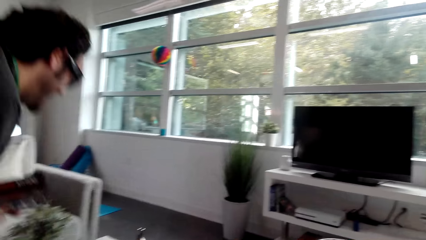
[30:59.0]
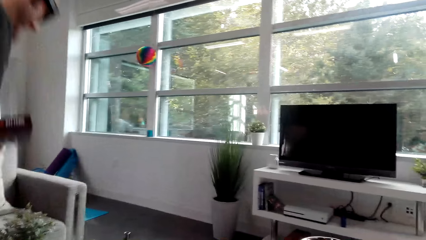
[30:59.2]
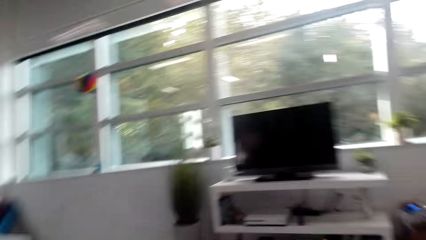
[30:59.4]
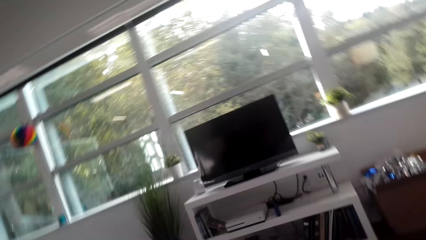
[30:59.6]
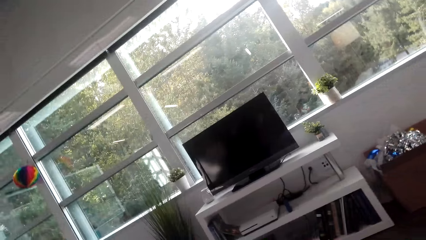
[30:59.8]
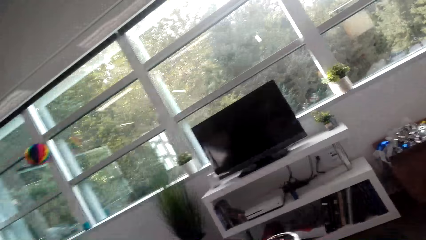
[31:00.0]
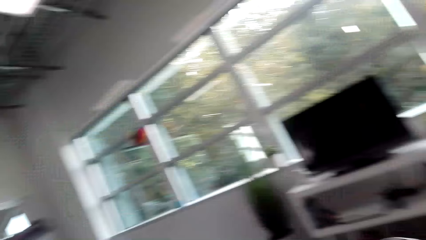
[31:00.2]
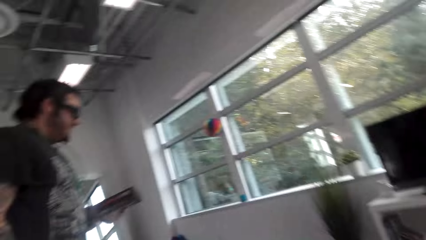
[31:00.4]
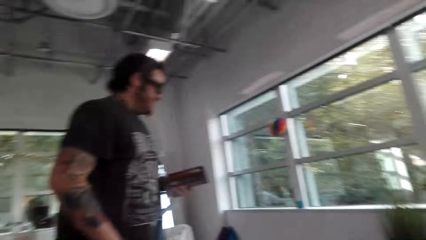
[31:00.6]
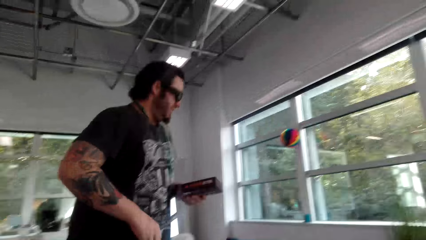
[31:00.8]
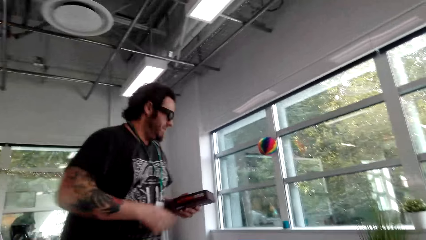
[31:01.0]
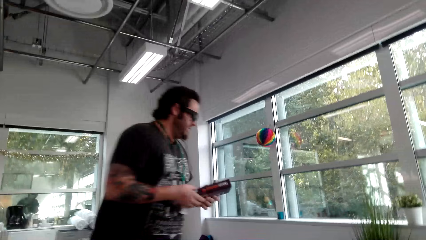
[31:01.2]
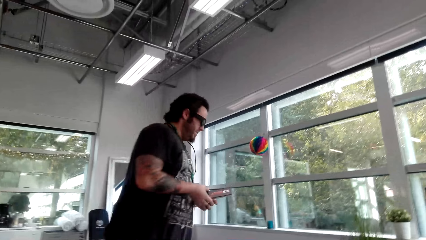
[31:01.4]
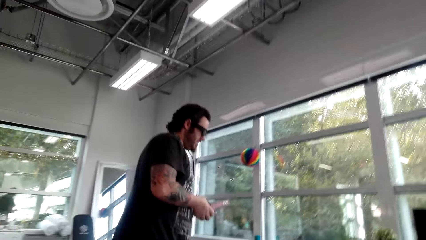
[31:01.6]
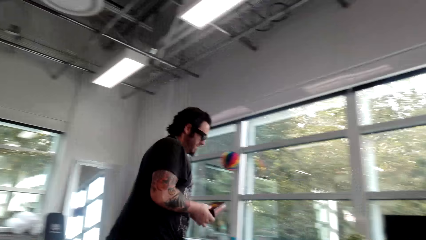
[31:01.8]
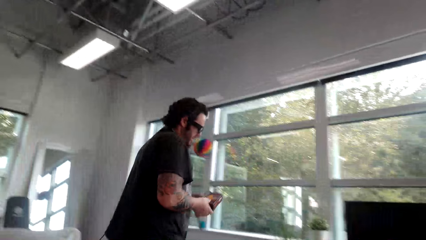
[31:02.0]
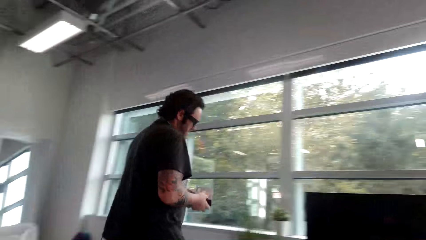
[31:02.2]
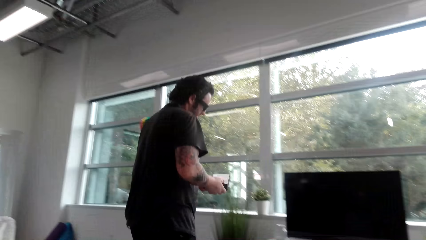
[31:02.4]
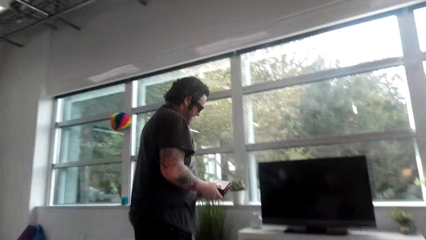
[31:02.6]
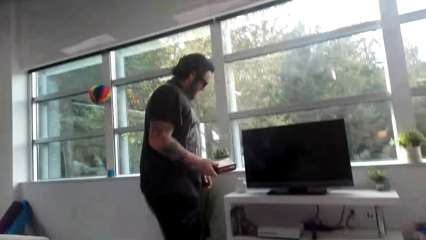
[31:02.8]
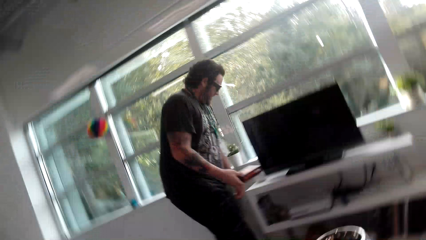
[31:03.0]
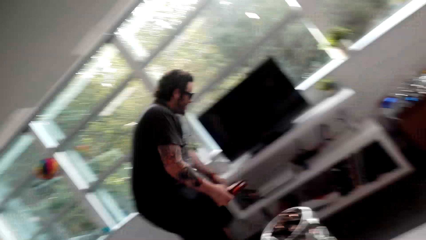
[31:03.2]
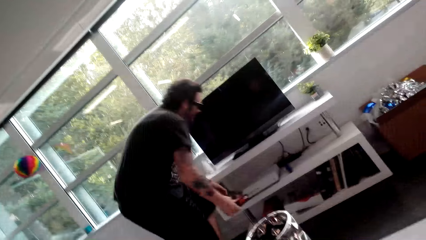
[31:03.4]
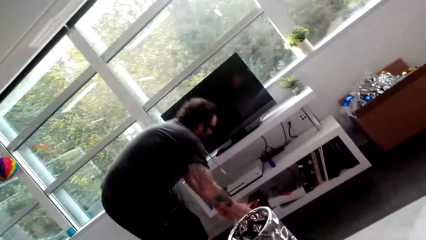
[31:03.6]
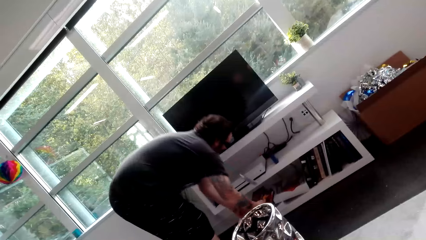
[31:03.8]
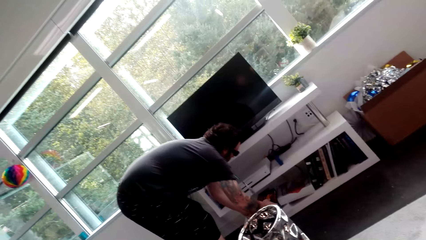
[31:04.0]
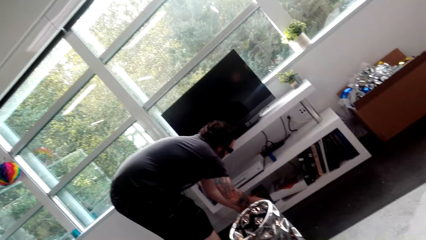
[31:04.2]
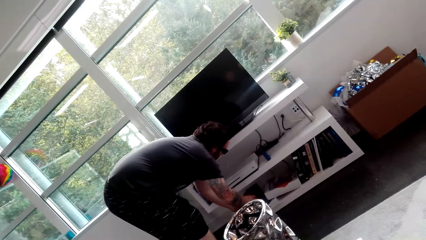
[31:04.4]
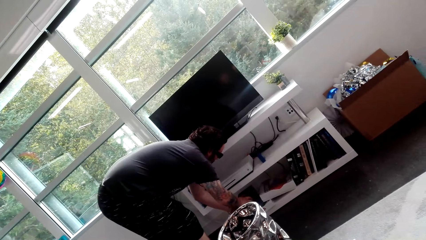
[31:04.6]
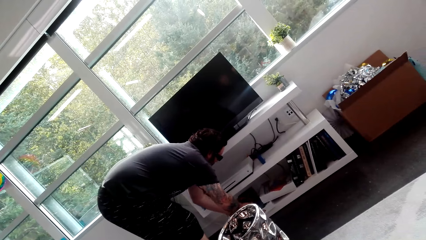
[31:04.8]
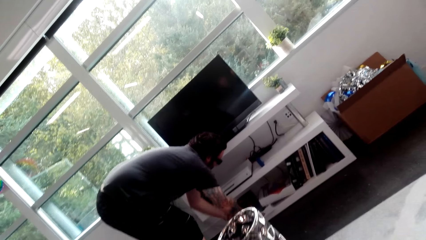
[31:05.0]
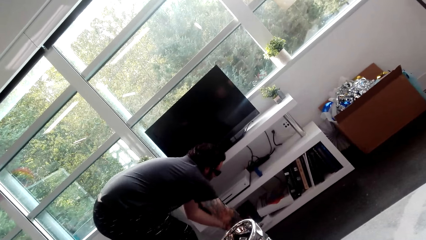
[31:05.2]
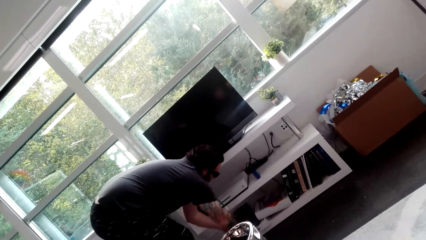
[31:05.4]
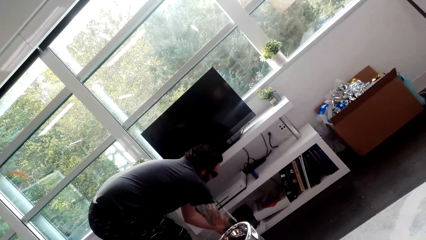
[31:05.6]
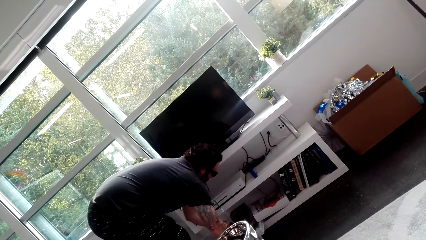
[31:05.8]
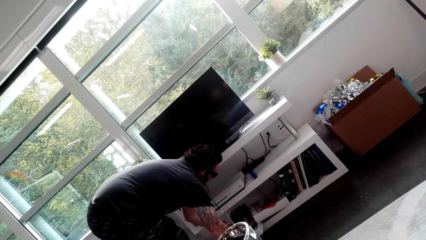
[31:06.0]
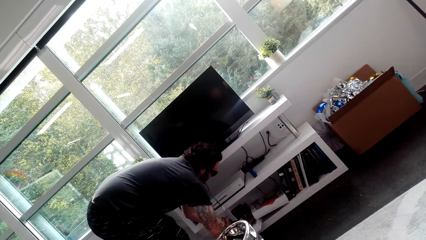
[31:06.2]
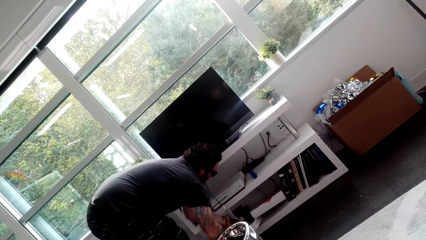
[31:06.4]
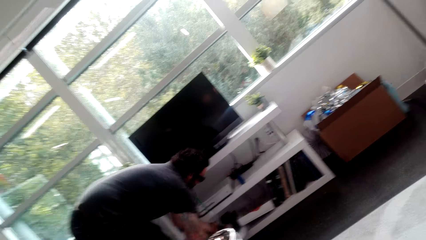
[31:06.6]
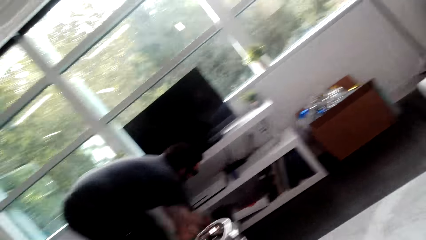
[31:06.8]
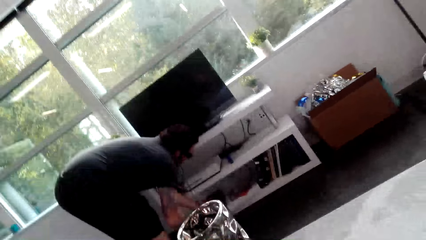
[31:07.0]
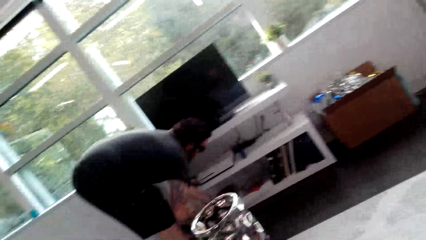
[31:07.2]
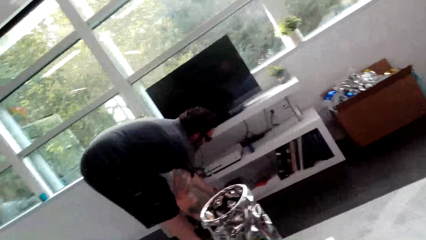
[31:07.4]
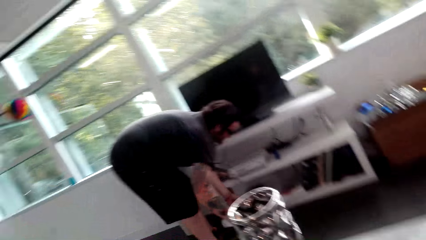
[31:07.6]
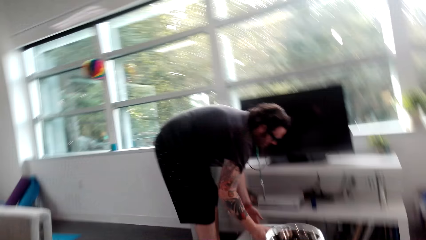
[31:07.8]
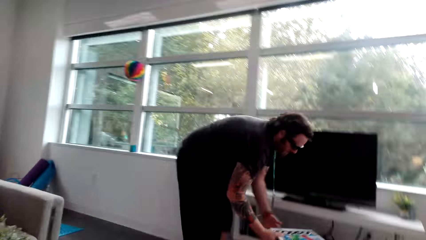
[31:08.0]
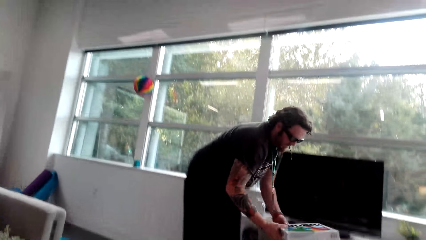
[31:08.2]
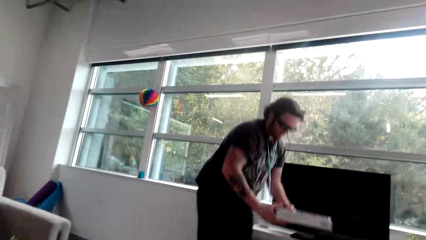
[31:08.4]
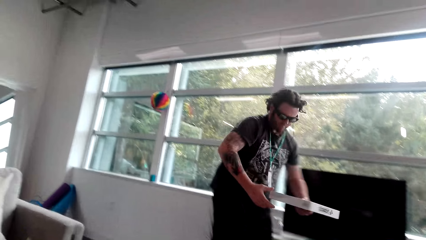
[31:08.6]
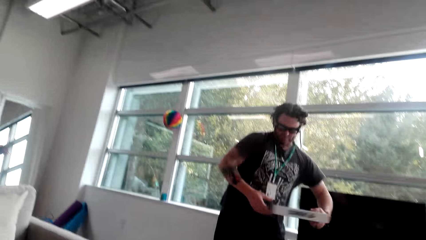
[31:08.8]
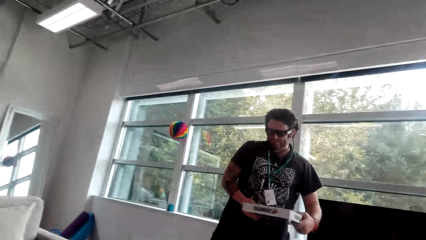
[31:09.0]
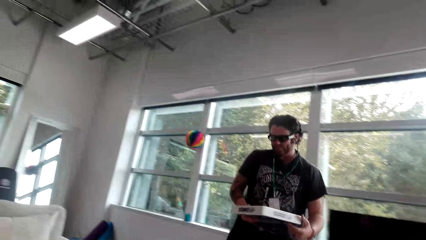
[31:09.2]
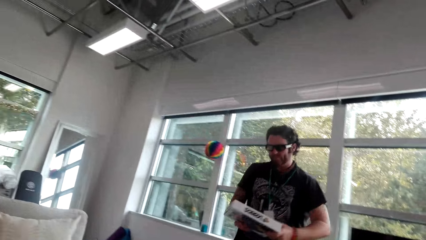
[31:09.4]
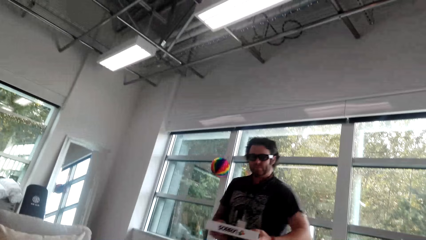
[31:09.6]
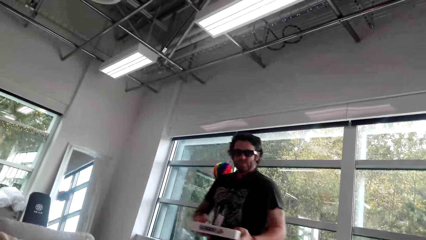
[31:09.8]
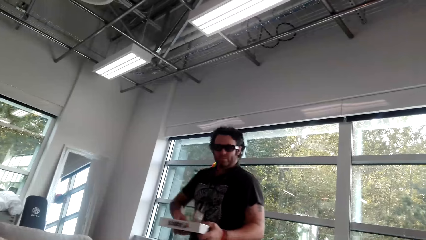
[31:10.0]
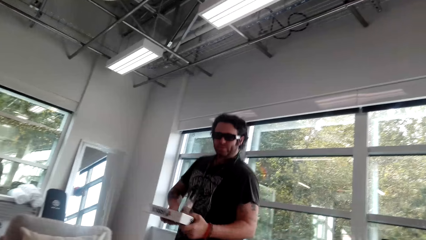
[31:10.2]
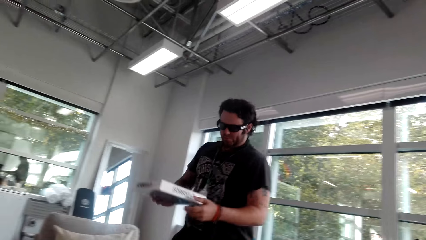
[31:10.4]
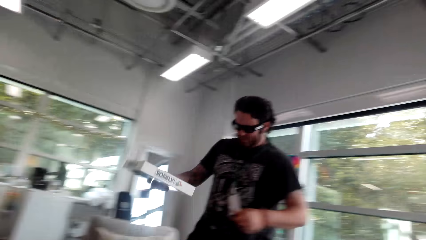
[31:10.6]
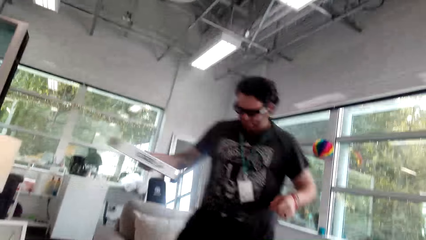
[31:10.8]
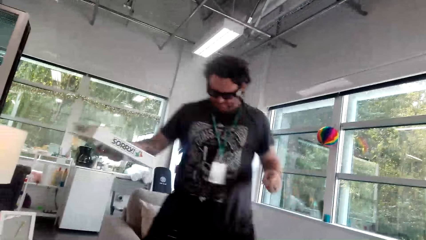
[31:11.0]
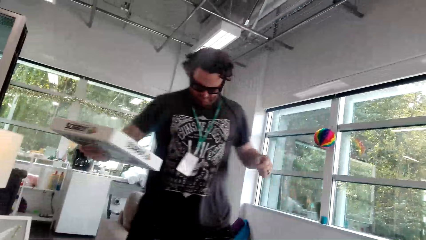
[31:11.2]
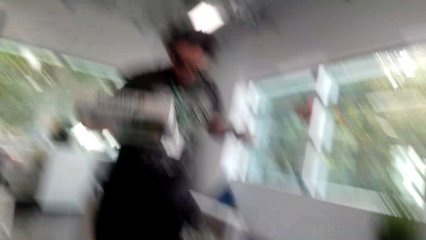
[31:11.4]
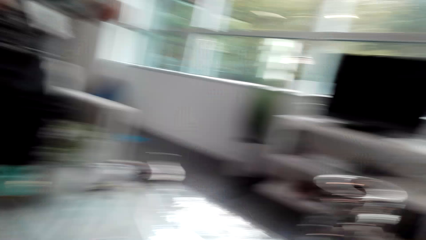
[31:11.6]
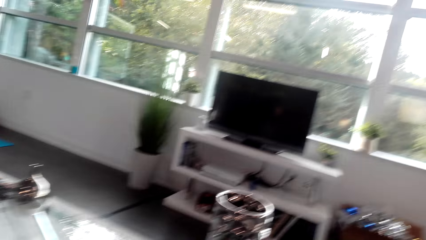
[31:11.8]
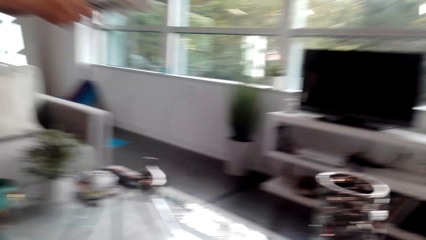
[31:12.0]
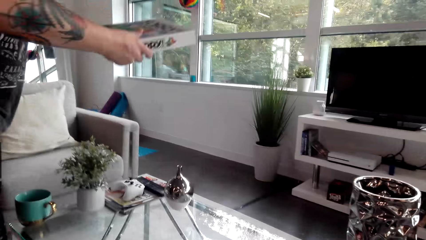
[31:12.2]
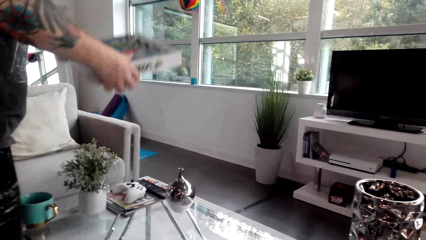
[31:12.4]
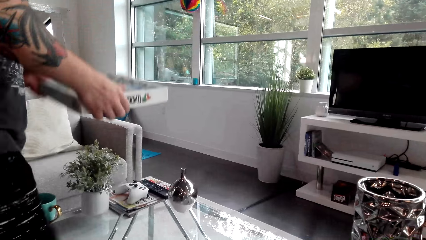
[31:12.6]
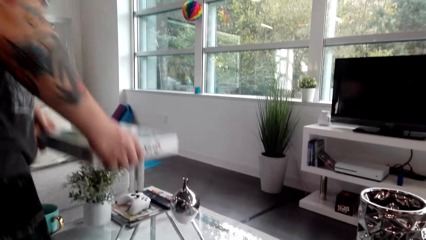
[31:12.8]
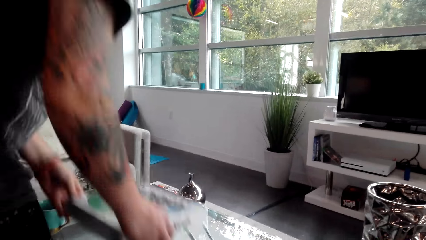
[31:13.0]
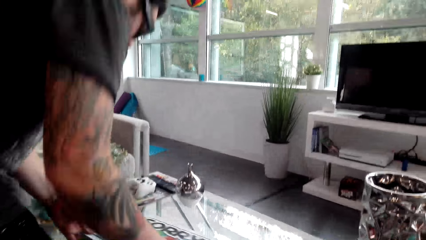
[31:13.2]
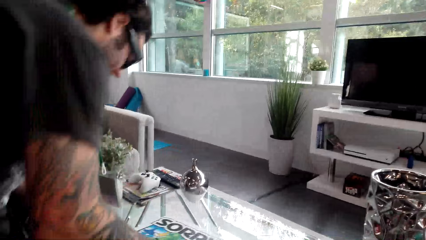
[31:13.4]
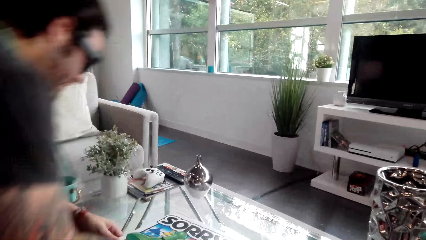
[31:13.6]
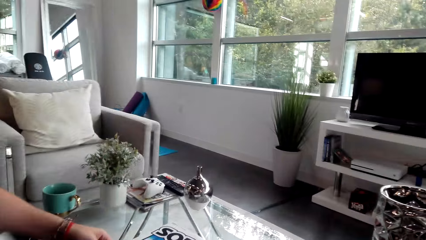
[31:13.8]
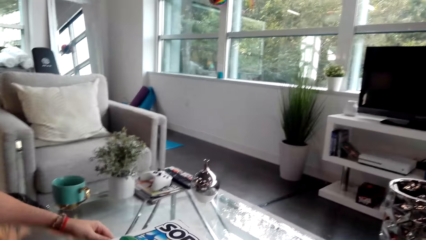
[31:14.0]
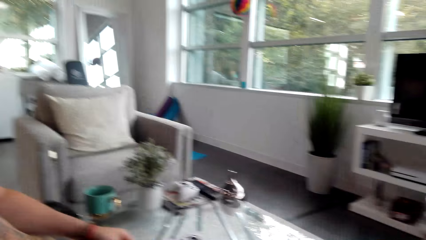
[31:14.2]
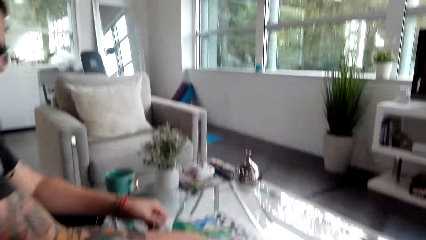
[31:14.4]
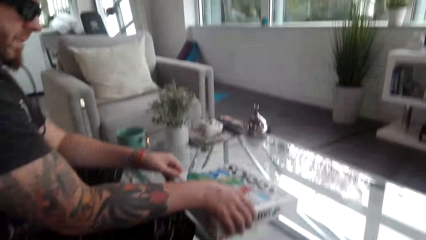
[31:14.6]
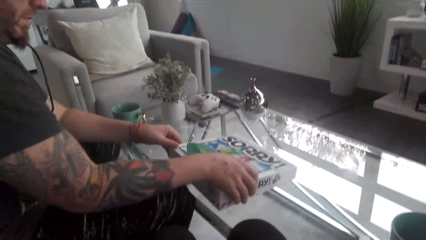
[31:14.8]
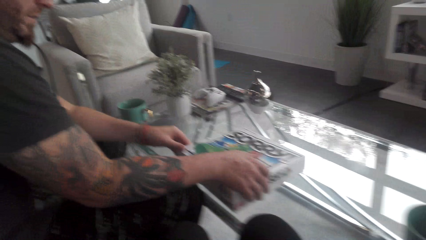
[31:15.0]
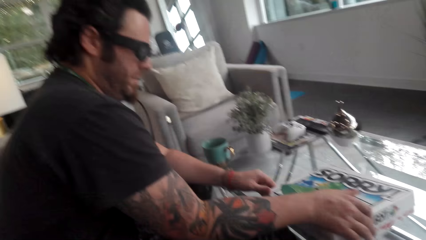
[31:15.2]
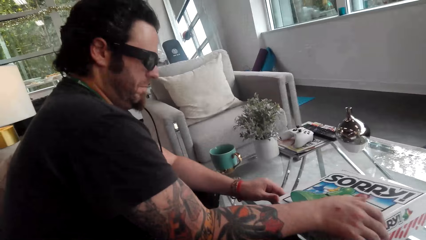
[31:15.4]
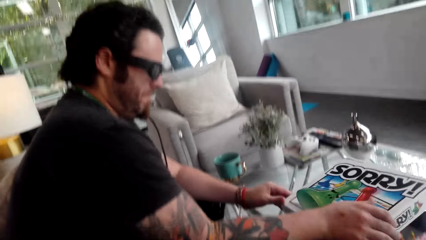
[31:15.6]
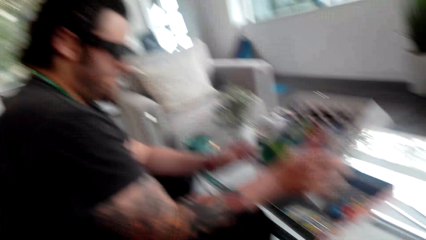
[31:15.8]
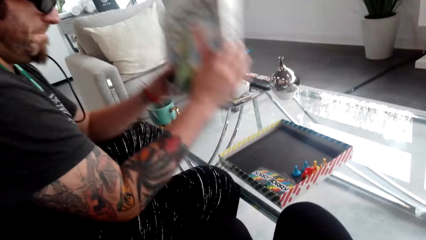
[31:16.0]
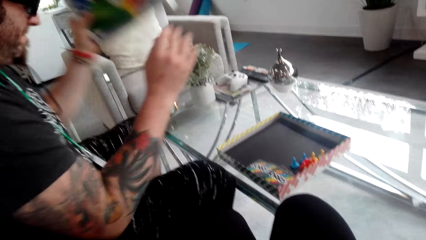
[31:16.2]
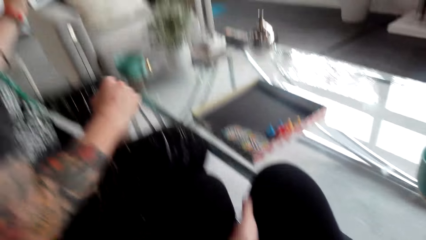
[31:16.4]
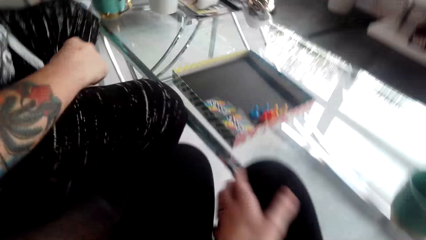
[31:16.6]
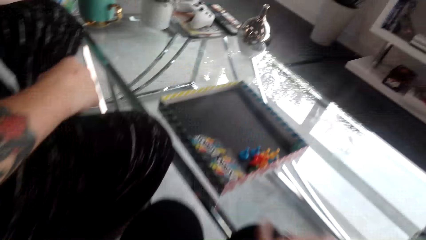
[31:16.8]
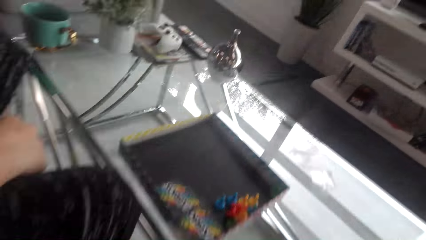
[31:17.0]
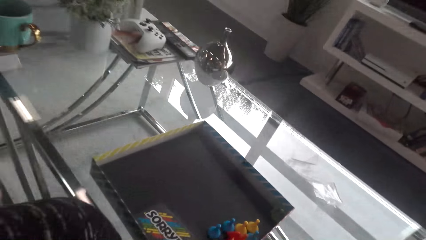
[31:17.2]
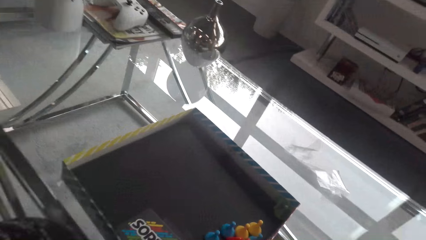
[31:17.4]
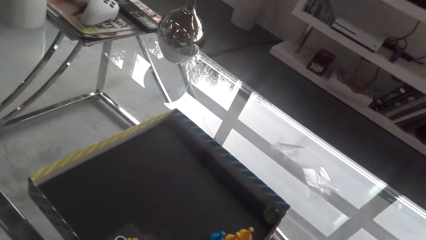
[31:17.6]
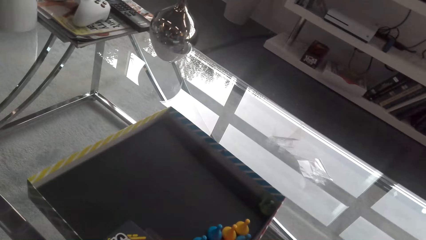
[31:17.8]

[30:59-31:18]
A man stands up. The man walks around the house. The camera wearer converses with the man. The man puts the cards on the television stand. The man puts the box in the shelf. The man converses with the camera wearer. The camera wearer converses with the man. The man picks up a box of Sorry. The camera wearer picks up the piece of box. They converse with the man. The man walks. The man converses with the camera wearer. The man puts the box on the table. The camera wearer puts the box on the table. The man sits down and opens the box. The camera wearer opens the box.
